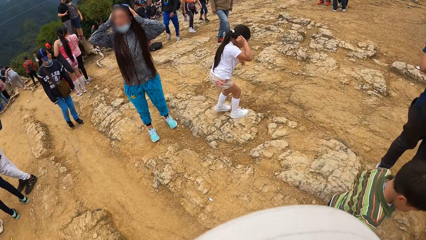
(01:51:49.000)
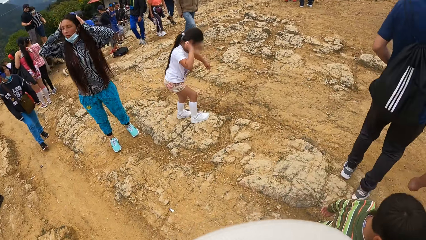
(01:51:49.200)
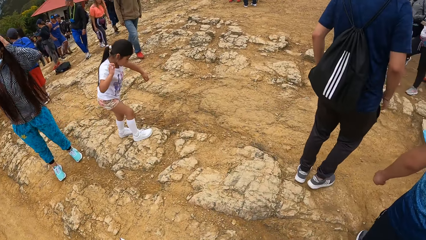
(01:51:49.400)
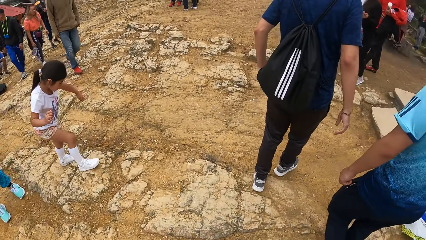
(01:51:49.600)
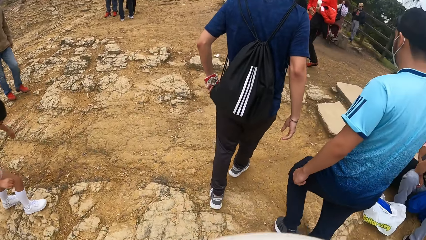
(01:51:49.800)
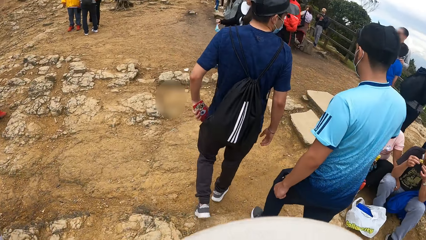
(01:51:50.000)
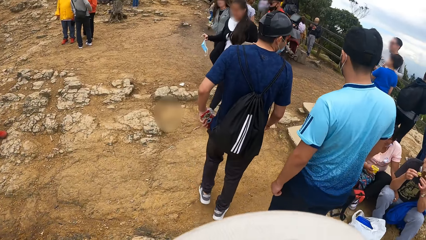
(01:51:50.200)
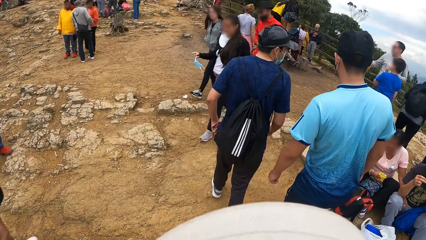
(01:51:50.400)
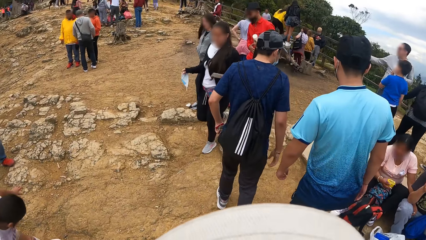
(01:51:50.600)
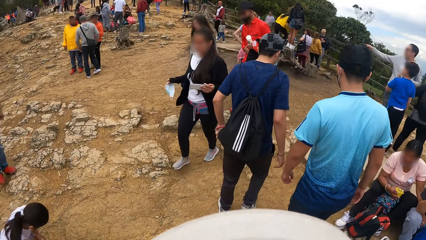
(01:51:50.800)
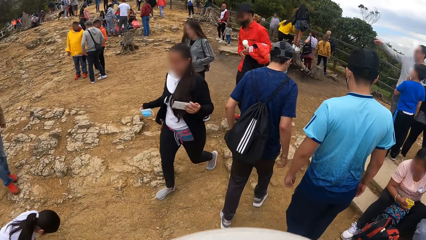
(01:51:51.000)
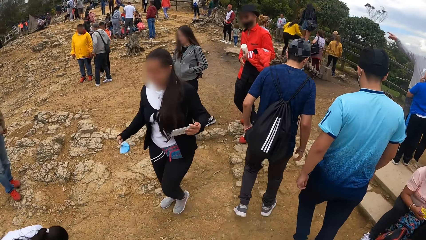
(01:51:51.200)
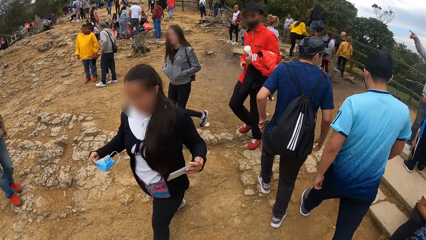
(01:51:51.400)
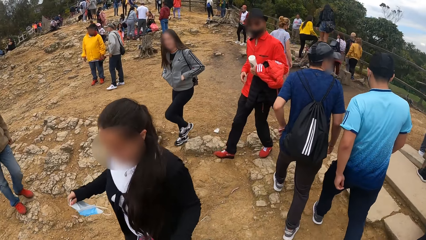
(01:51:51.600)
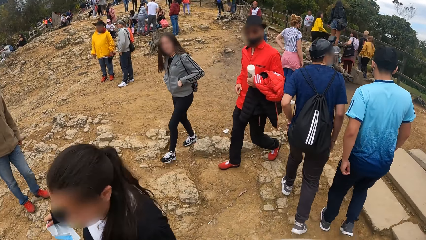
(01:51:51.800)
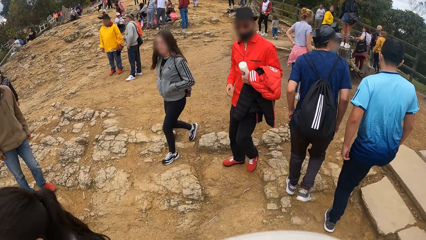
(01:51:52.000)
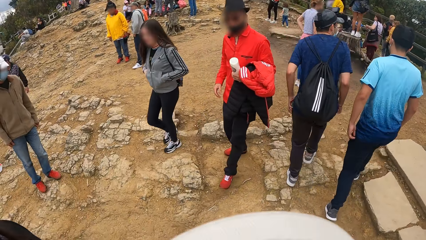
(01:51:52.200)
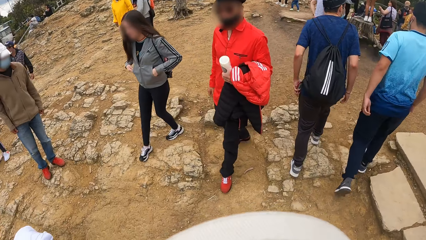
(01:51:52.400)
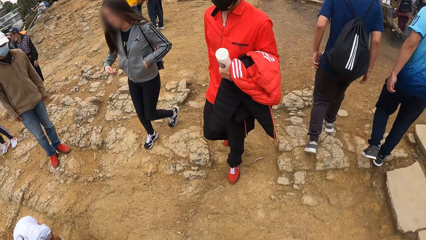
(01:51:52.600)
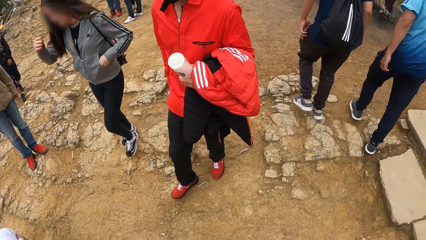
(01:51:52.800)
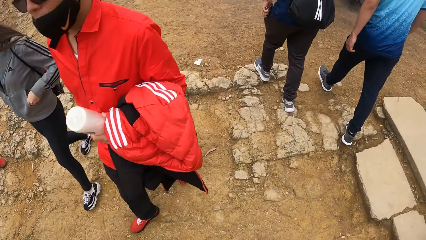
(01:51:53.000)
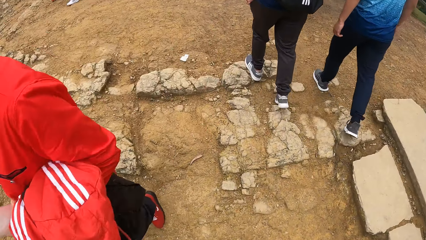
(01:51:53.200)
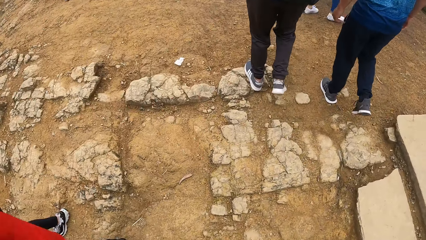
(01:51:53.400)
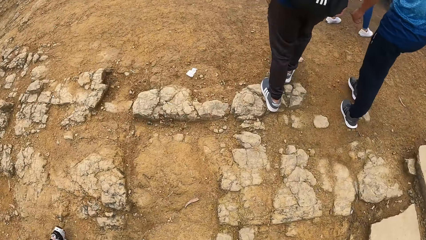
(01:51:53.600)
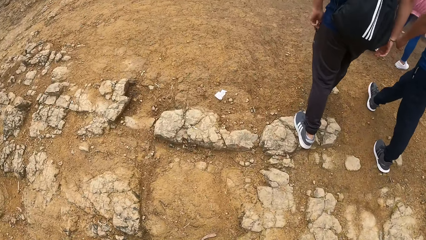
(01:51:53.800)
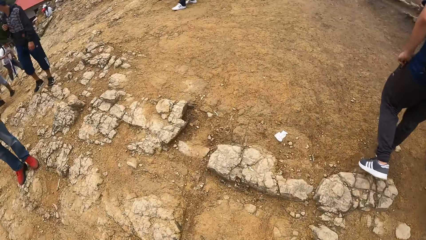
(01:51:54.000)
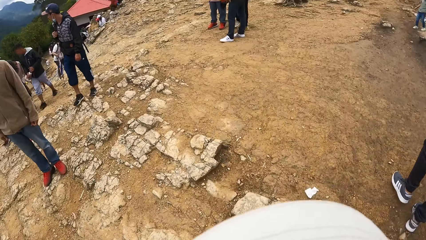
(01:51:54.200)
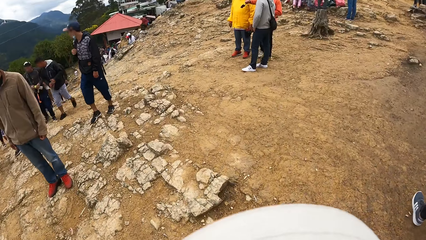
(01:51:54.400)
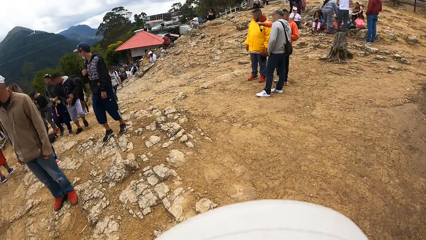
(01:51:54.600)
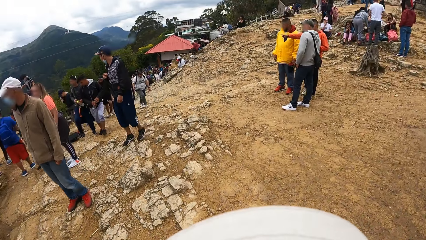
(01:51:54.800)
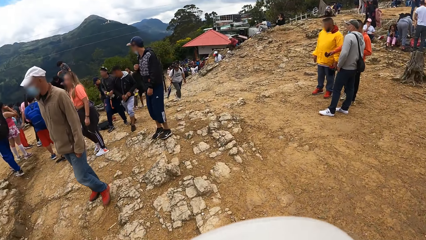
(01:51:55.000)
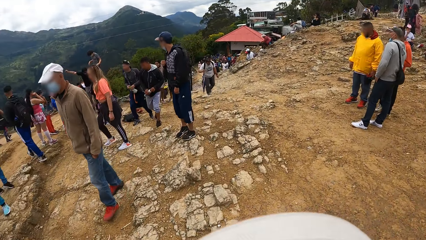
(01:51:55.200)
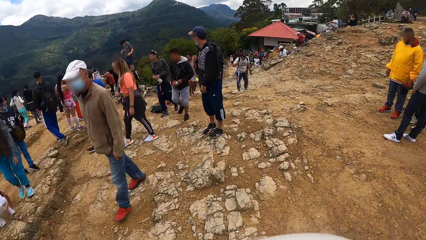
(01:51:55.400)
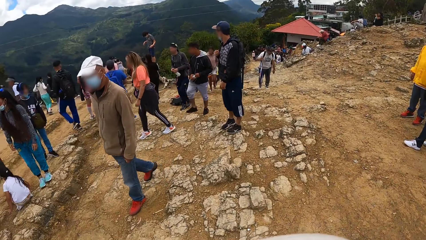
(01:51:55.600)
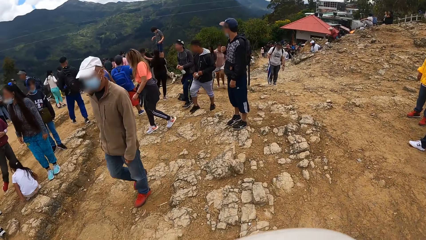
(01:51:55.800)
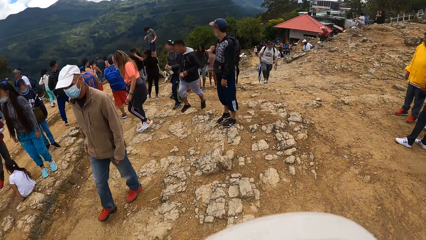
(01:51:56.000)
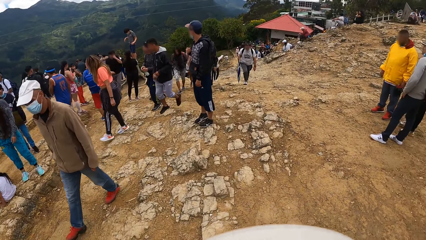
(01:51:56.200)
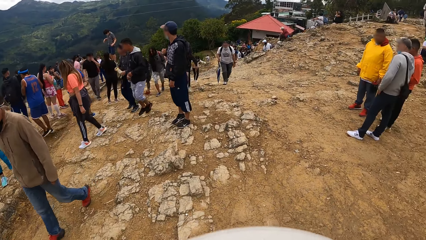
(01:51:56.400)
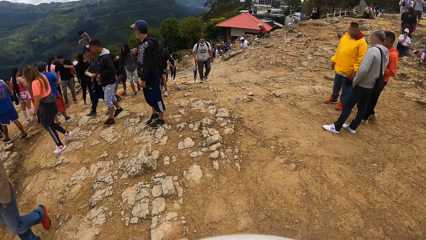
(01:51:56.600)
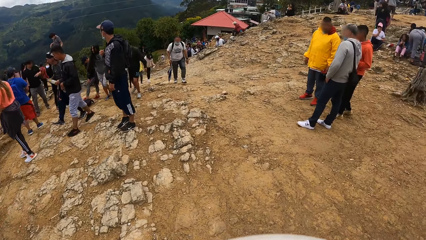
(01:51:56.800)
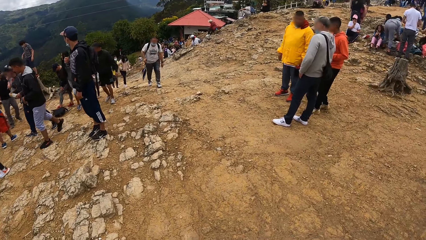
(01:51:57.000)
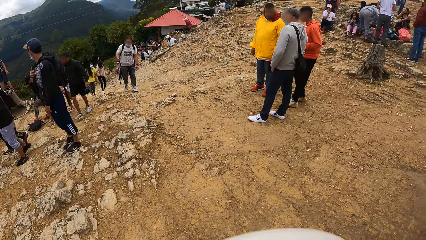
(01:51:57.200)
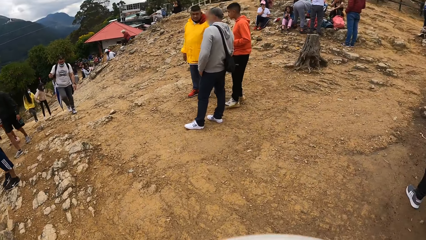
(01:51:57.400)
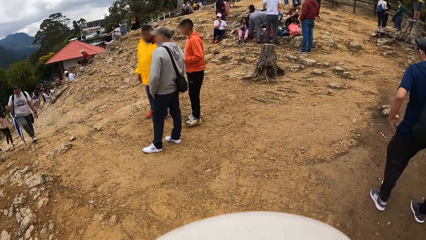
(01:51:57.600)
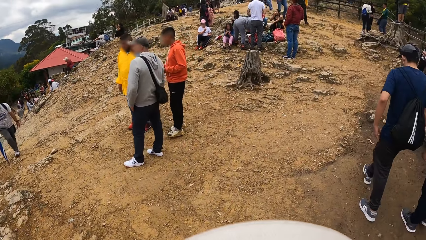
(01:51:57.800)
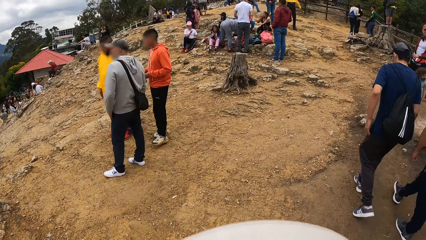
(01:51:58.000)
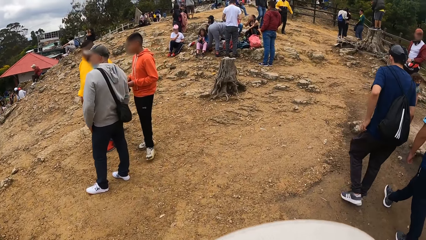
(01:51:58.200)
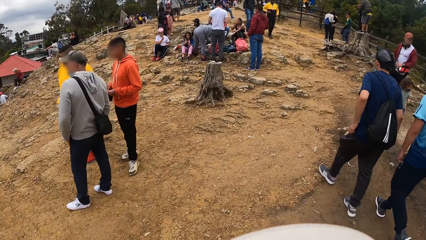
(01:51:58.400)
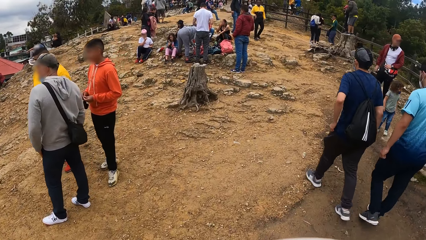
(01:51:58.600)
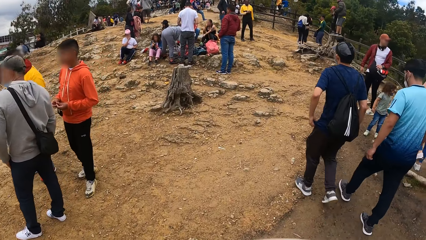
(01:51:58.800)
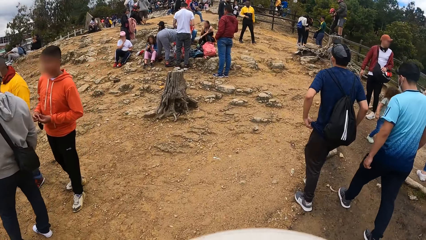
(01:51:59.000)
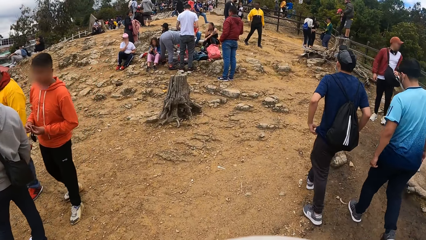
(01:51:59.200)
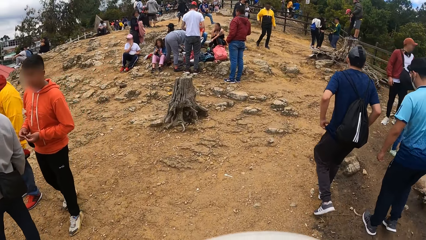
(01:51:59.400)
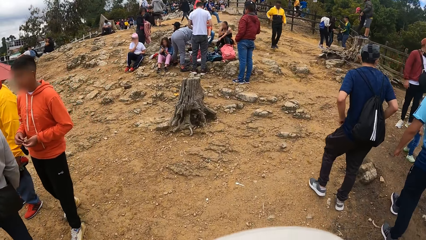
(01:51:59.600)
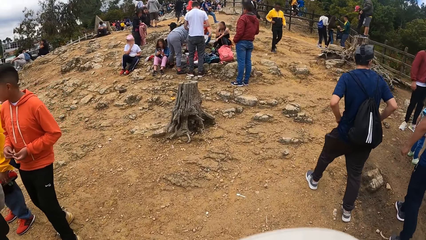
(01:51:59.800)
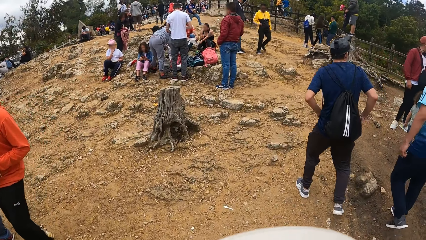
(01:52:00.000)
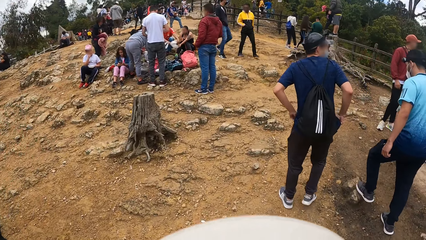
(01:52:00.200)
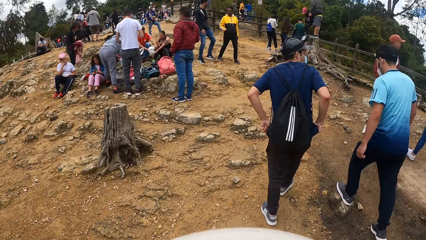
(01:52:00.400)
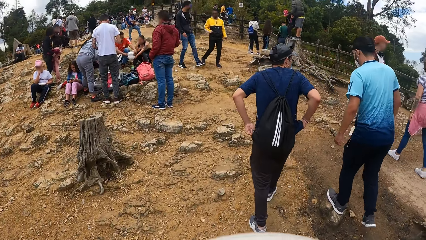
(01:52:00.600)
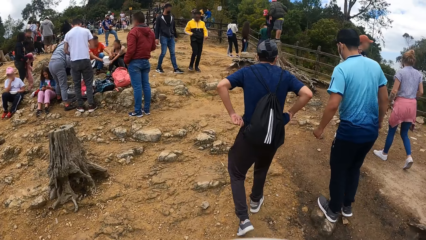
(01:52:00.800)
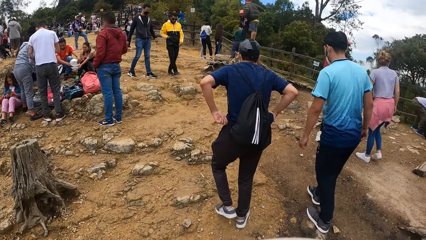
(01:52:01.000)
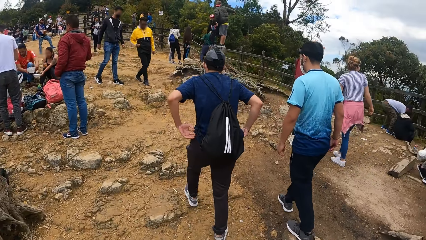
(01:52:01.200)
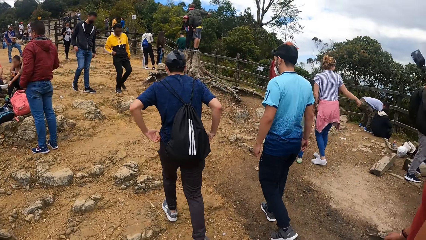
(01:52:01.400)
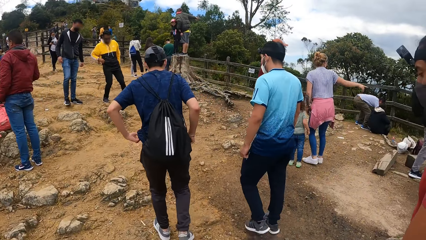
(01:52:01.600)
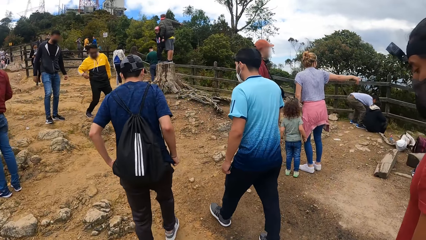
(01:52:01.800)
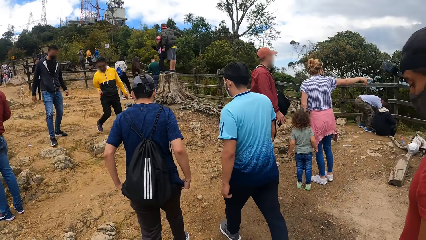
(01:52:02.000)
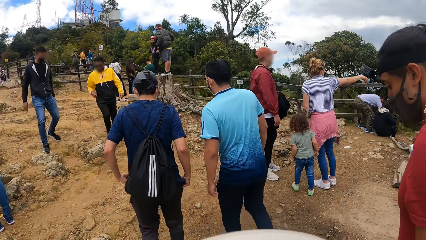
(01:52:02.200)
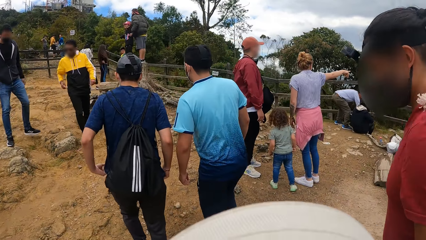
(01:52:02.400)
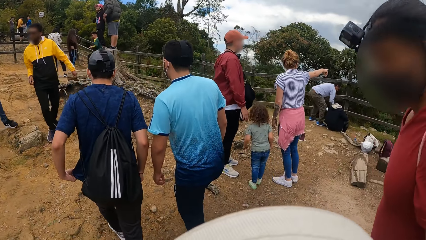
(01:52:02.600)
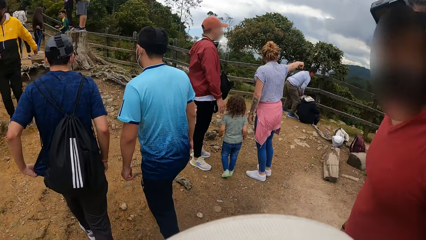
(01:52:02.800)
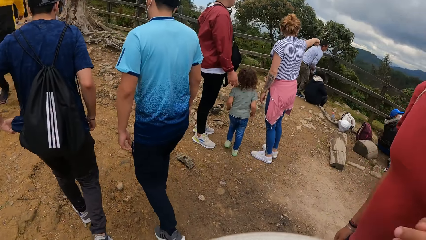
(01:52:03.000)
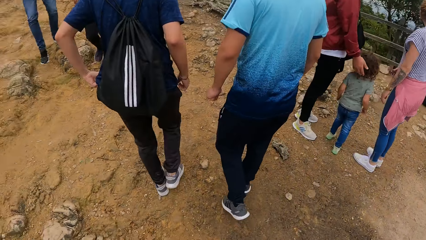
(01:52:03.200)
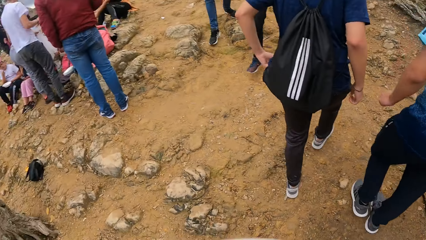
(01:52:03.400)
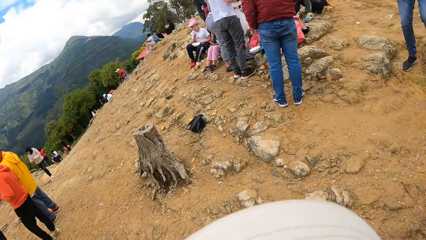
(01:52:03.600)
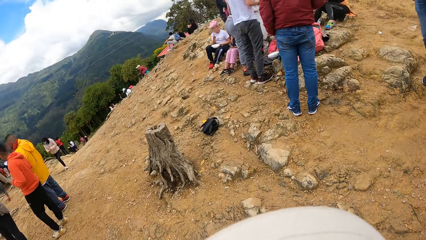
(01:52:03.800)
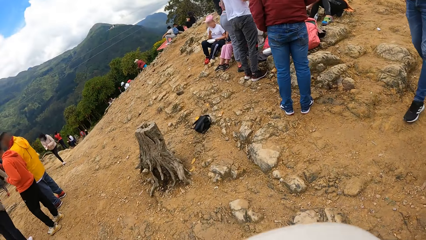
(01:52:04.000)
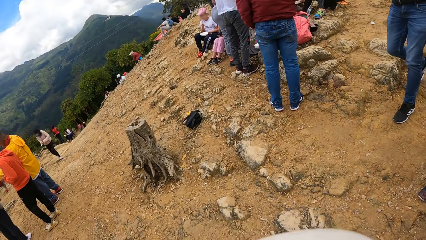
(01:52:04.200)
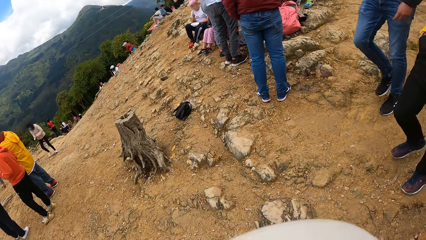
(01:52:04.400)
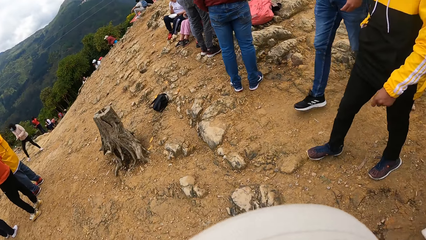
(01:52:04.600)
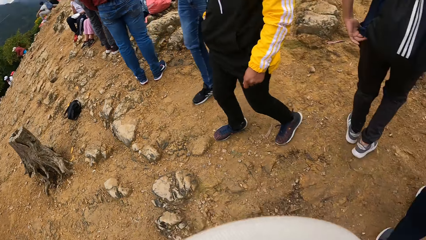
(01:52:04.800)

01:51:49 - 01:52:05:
A man pockets the phone. The man adjusts the trouser.
